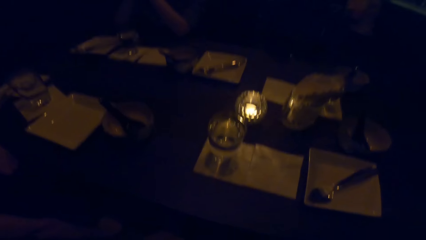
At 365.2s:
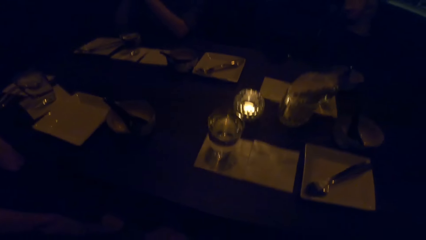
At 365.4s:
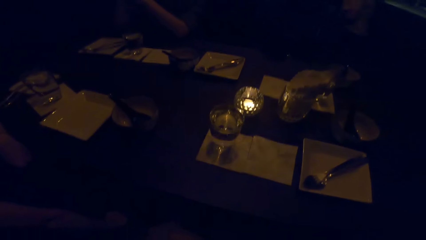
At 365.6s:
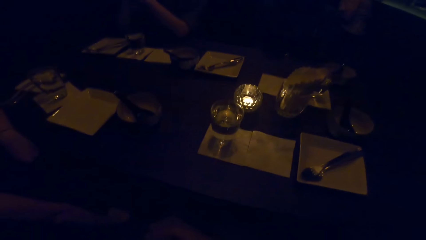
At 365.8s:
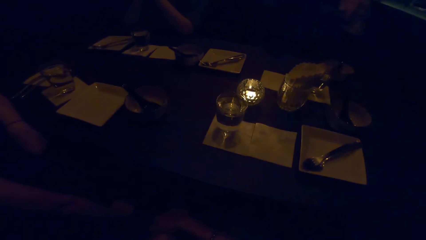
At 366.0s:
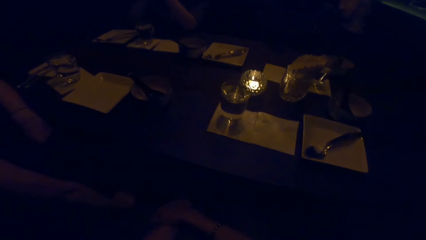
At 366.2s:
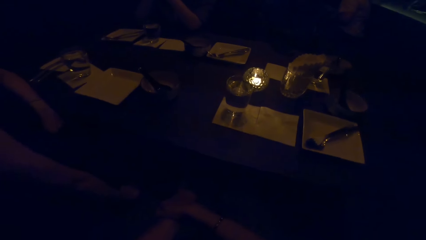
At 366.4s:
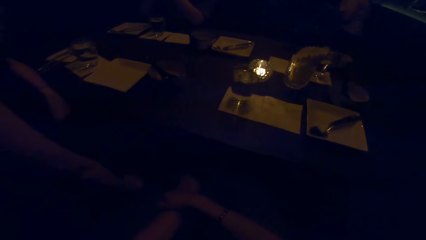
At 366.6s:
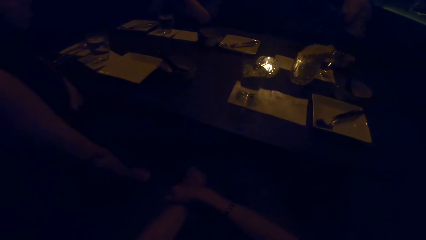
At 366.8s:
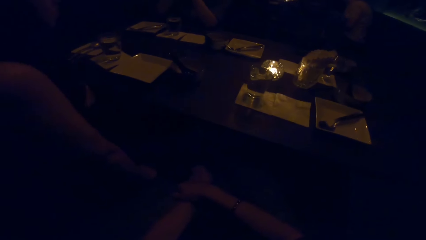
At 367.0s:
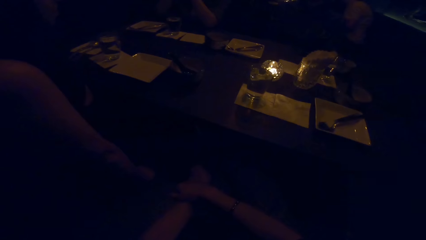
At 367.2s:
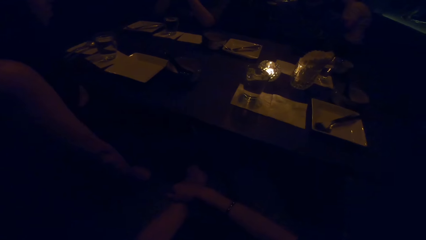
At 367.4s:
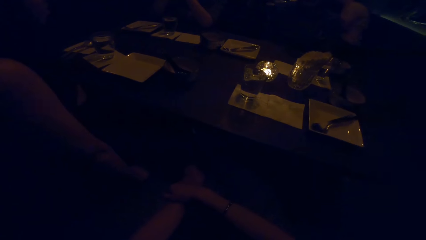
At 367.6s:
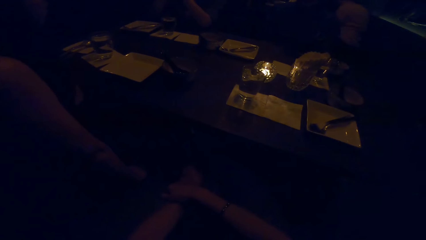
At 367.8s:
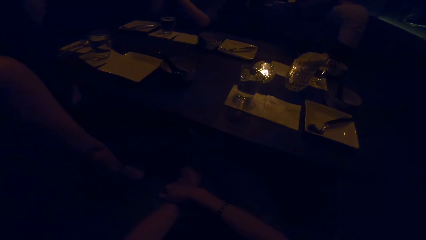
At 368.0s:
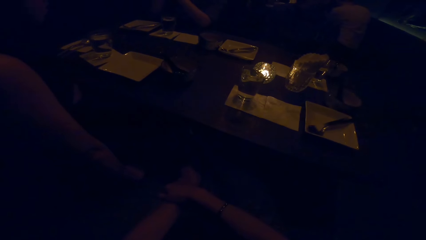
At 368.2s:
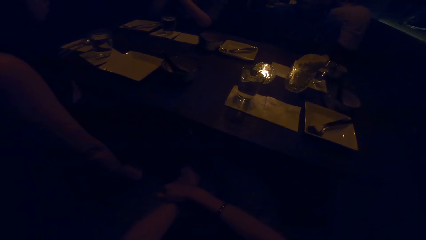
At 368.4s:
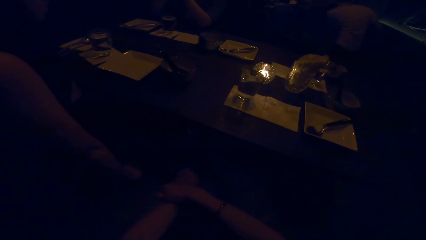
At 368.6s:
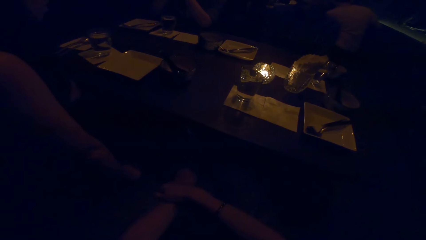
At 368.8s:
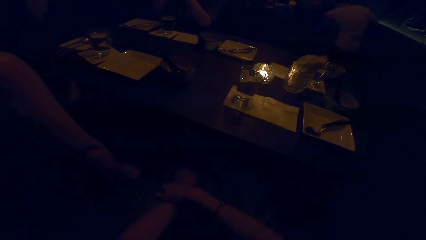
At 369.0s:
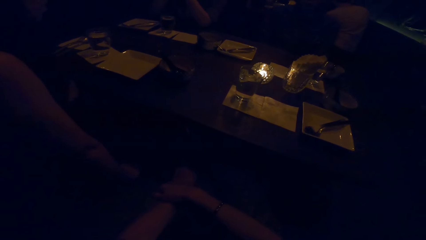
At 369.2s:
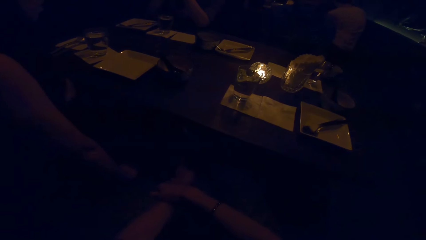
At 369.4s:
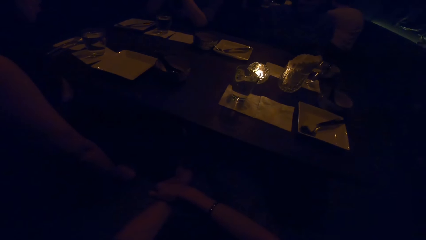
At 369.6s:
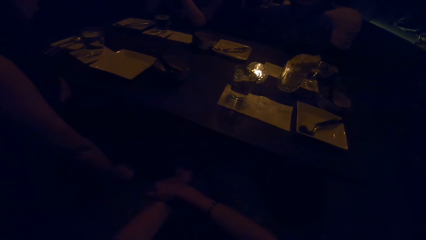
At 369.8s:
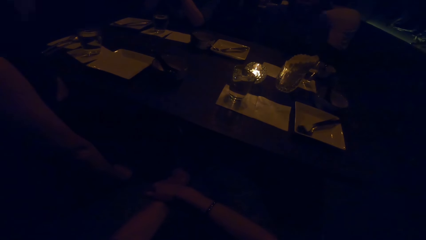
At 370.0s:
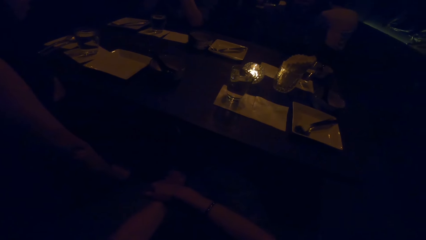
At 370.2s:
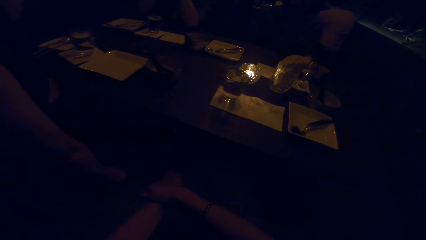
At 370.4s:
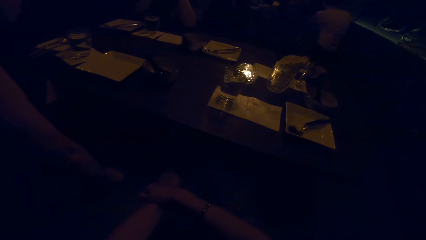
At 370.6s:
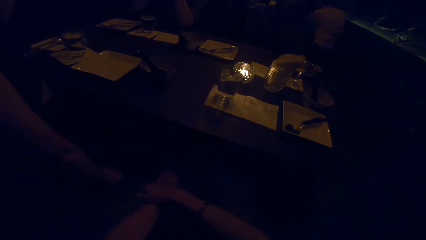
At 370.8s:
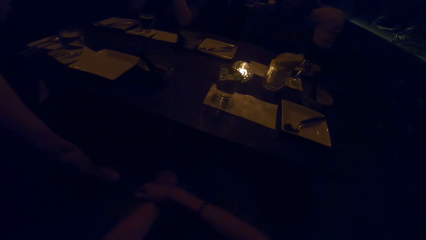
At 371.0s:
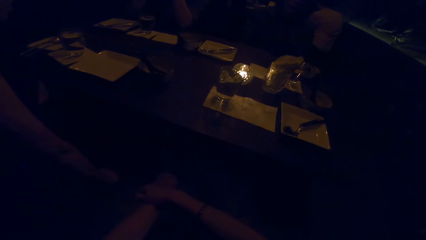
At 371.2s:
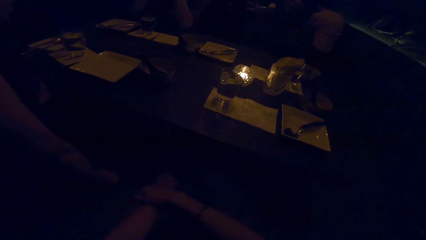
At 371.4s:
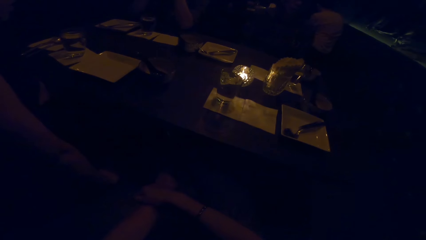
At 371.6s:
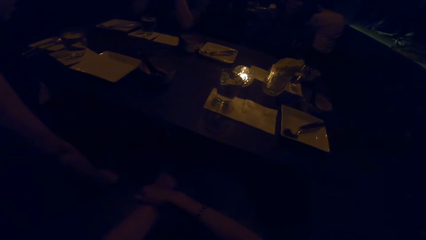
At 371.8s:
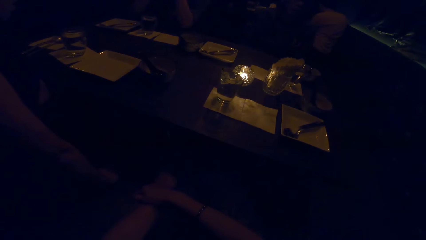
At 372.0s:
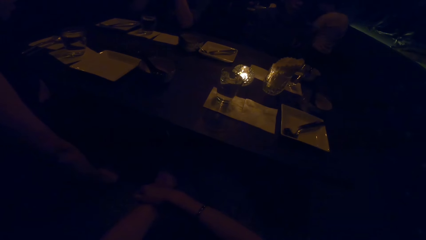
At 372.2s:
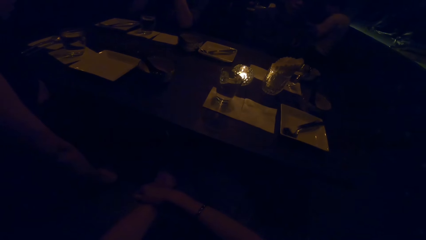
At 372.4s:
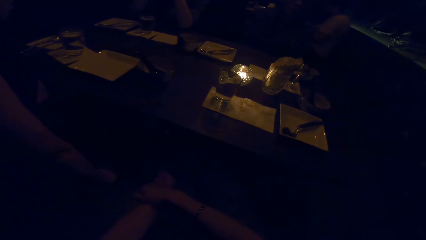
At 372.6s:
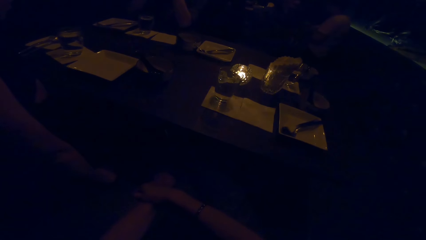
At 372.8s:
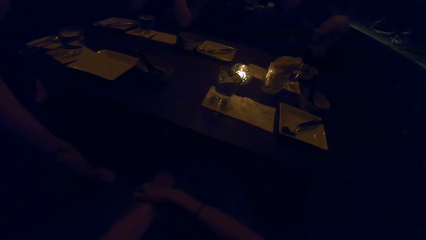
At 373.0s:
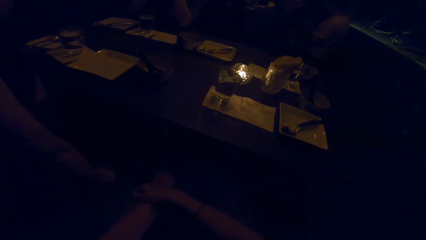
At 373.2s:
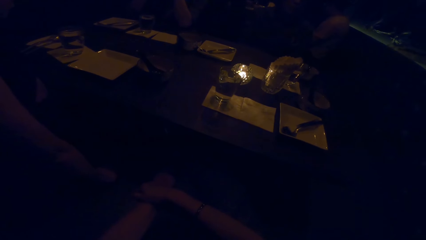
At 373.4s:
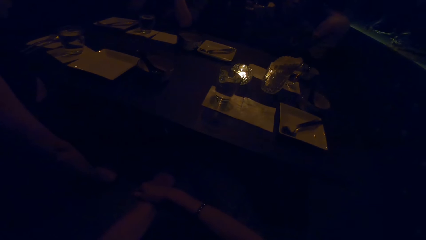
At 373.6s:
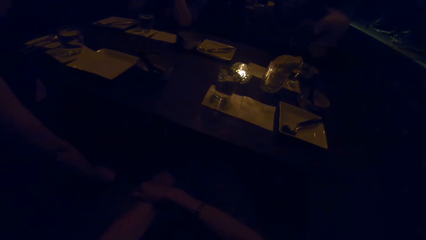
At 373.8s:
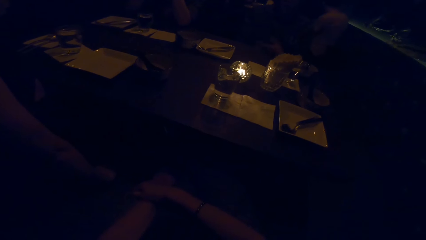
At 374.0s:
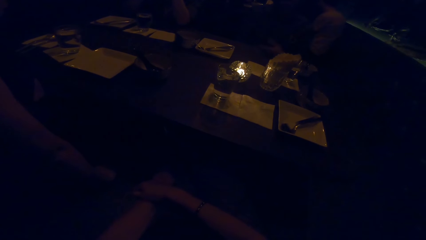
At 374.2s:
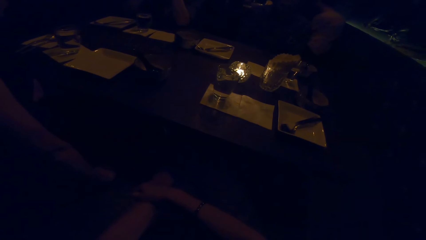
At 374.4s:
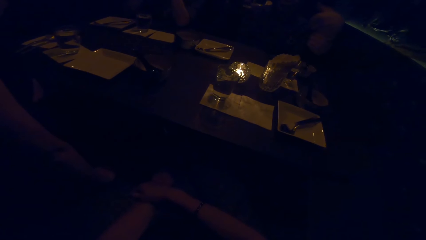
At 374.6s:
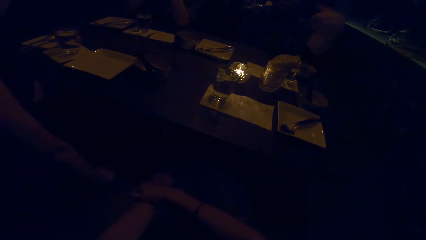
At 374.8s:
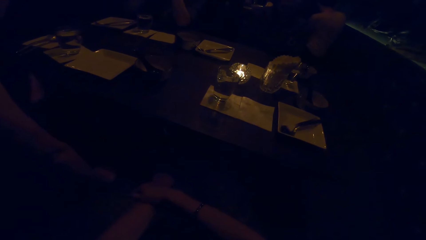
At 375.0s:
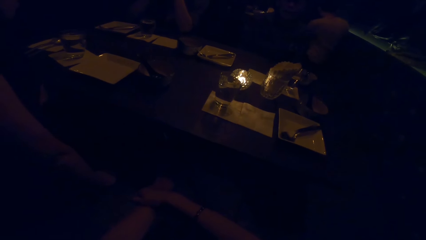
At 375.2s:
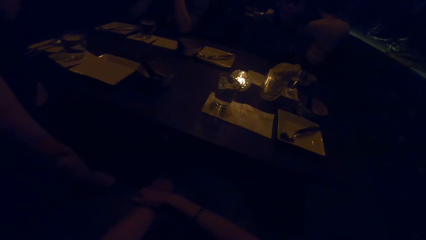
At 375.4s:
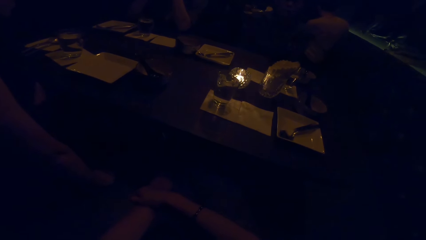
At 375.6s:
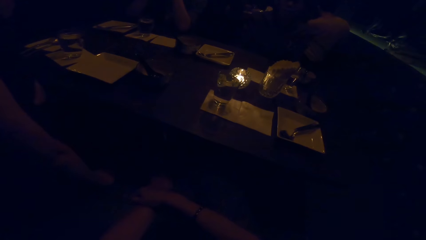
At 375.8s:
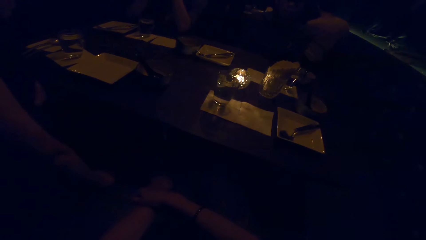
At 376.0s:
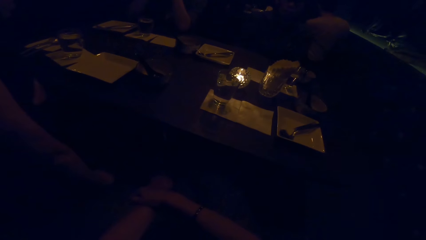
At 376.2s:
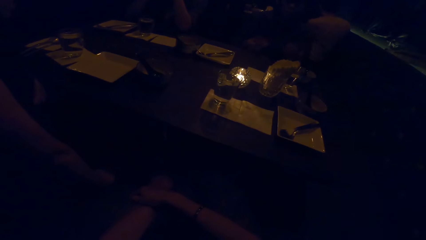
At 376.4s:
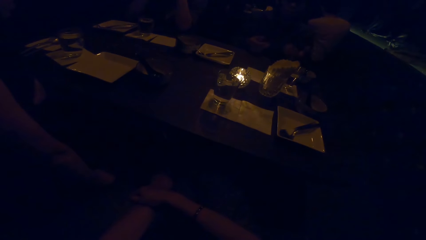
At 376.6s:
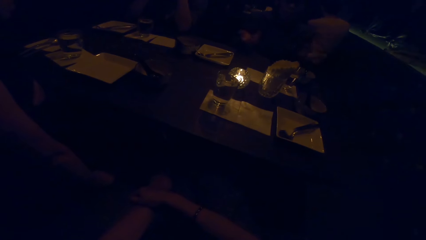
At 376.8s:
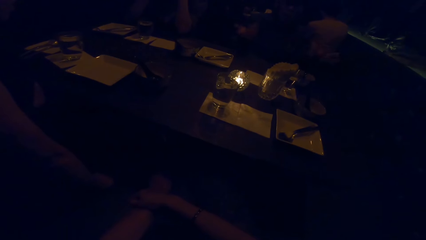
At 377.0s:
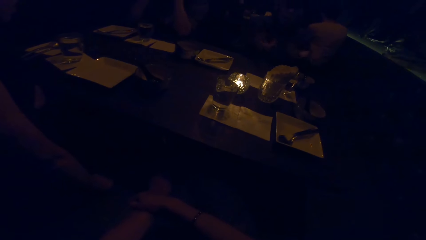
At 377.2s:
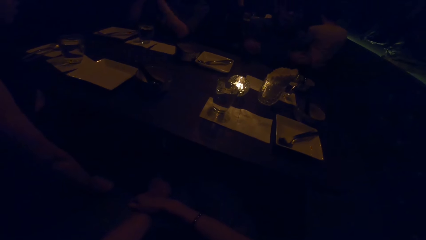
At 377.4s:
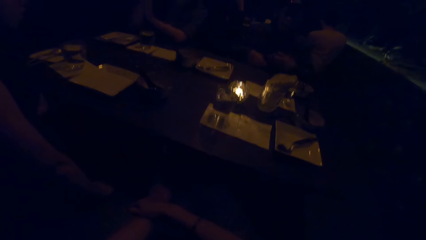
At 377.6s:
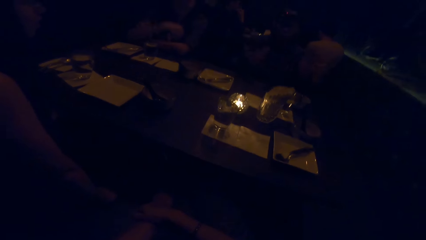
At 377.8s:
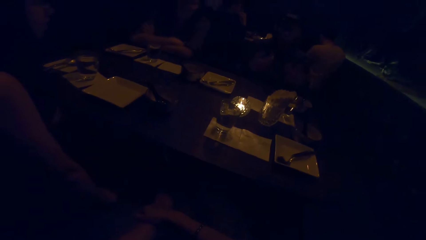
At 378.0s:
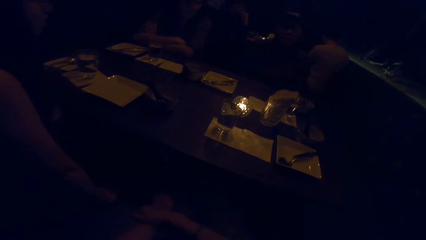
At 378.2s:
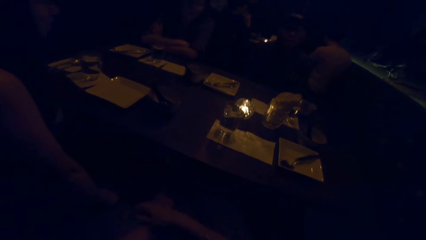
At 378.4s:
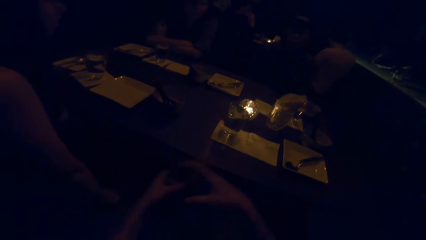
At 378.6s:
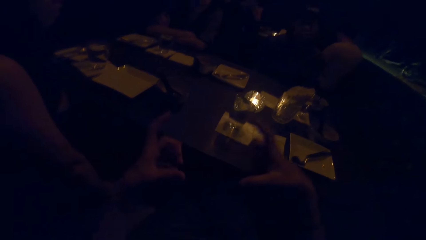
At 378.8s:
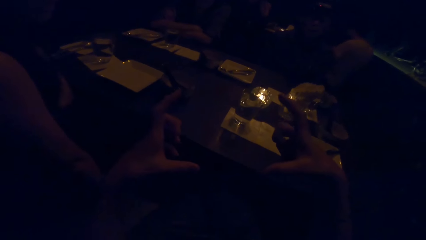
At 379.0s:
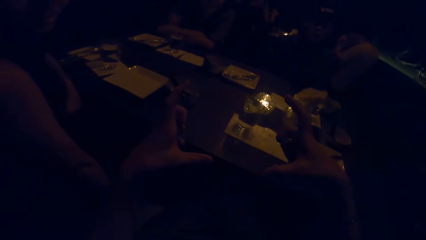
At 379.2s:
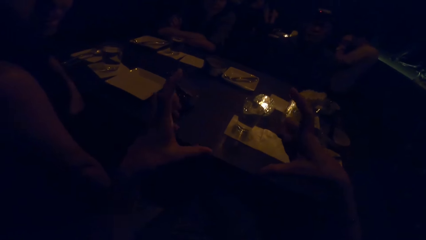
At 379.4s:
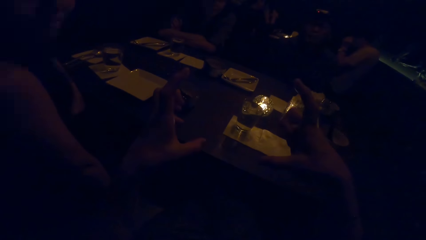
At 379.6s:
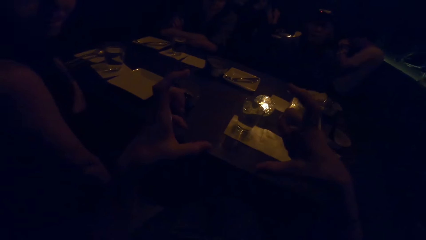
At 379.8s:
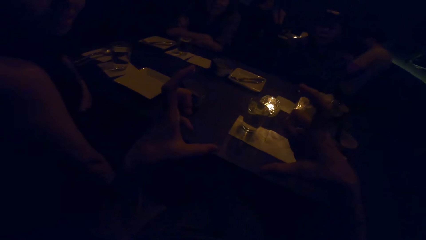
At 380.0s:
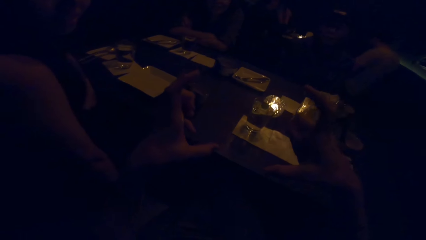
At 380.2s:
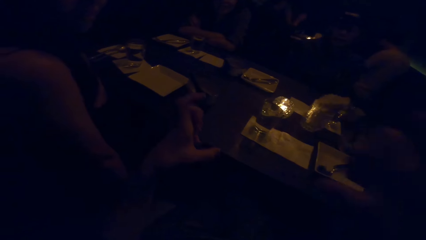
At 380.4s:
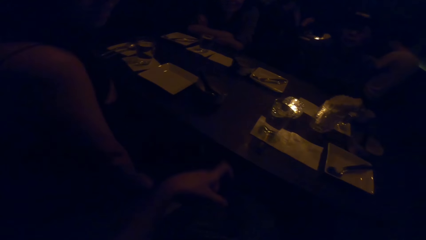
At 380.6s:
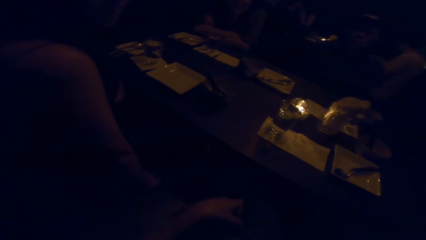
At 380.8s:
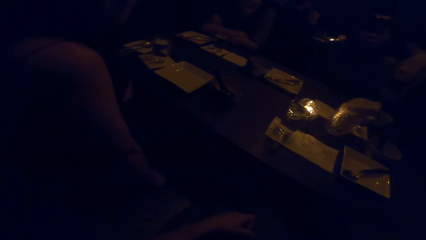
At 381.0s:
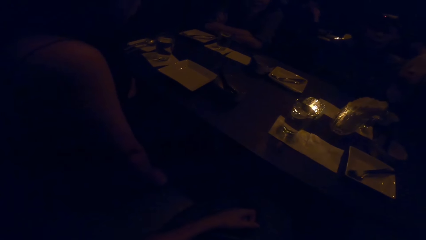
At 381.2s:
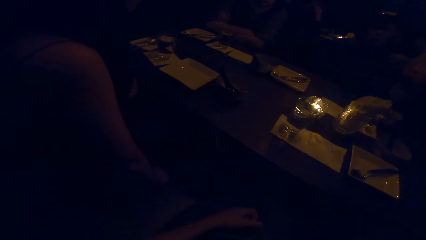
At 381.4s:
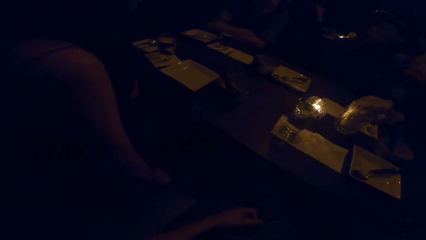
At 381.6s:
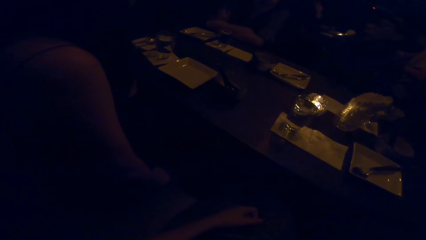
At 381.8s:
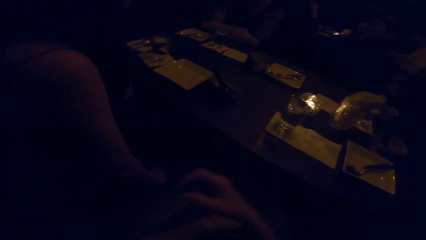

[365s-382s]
The camera wearer looks around. A man interacts with the camera wearer. The camera wearer spreads their hands. They swing their hands.
